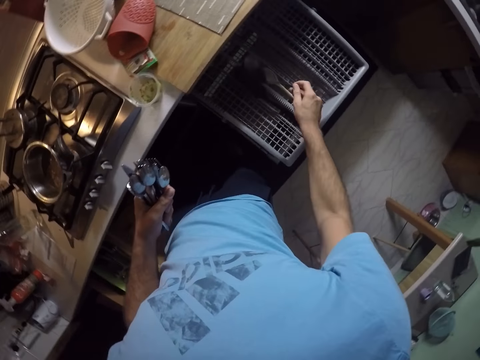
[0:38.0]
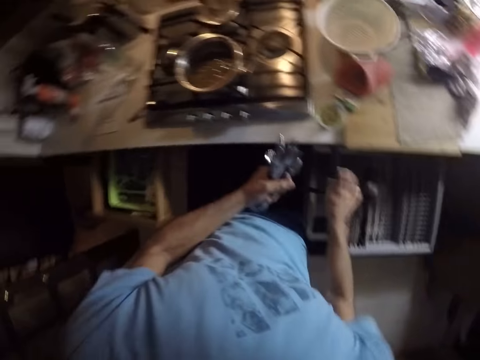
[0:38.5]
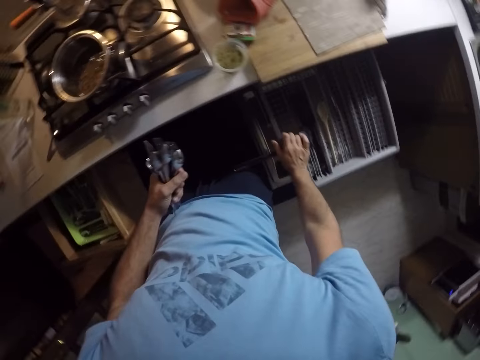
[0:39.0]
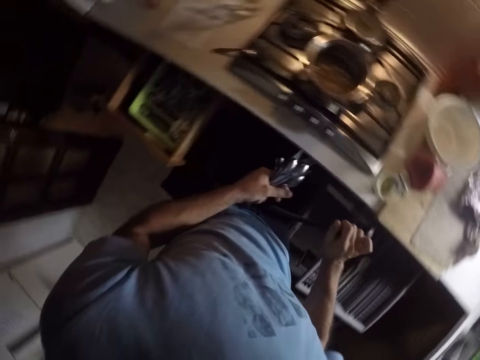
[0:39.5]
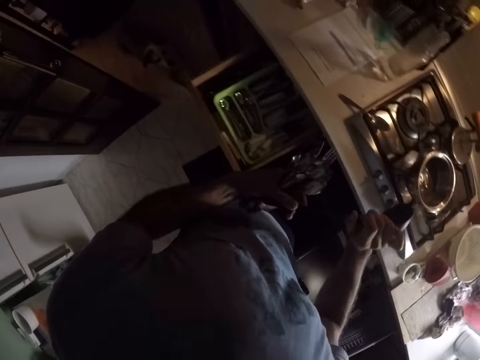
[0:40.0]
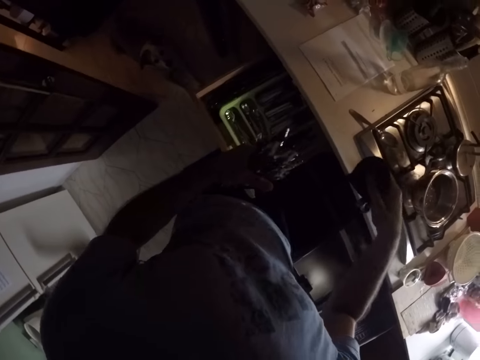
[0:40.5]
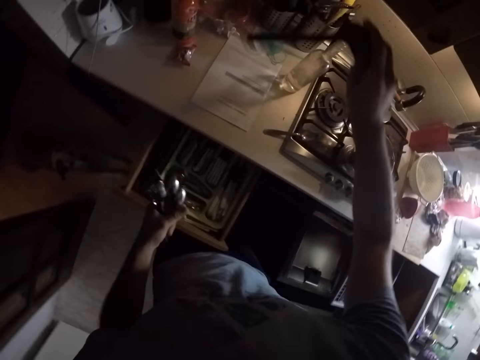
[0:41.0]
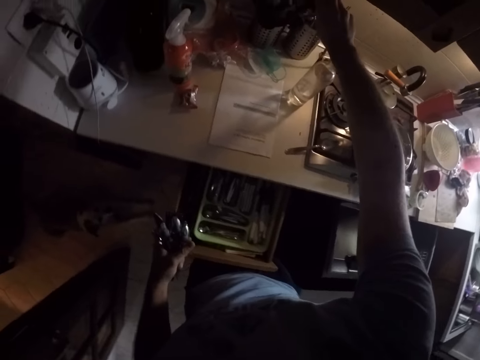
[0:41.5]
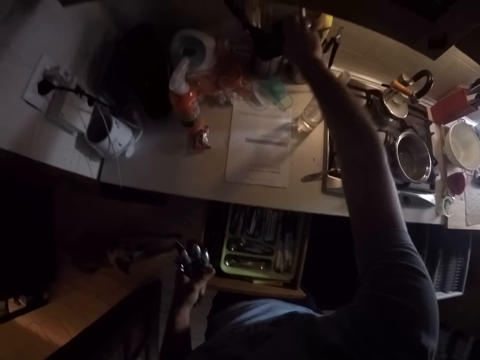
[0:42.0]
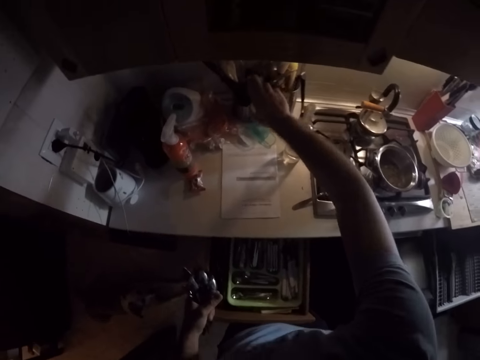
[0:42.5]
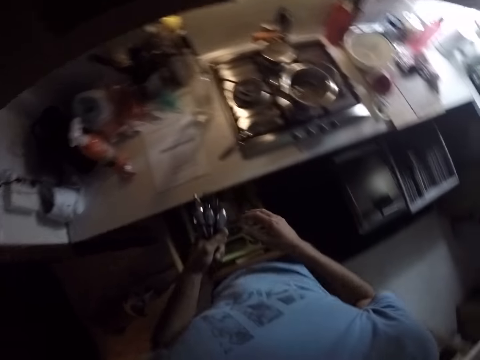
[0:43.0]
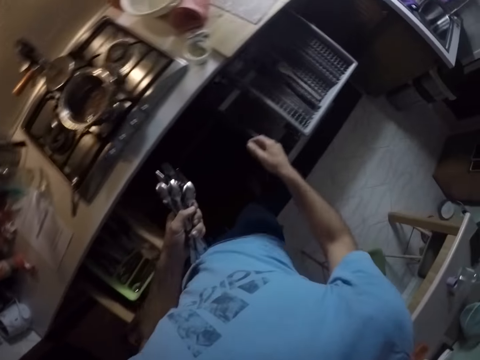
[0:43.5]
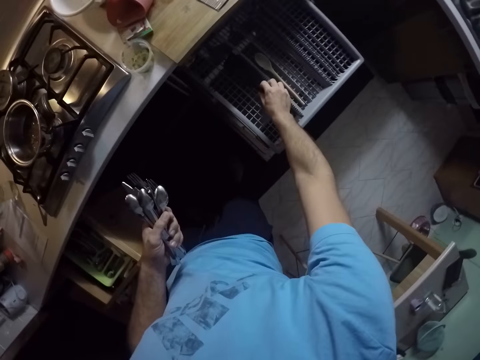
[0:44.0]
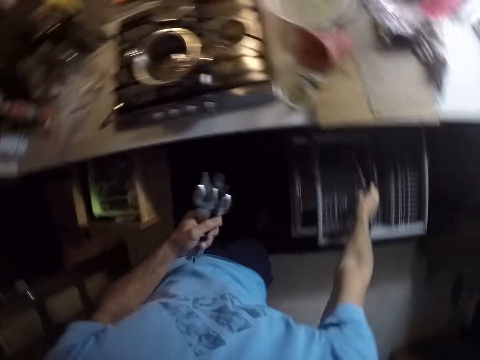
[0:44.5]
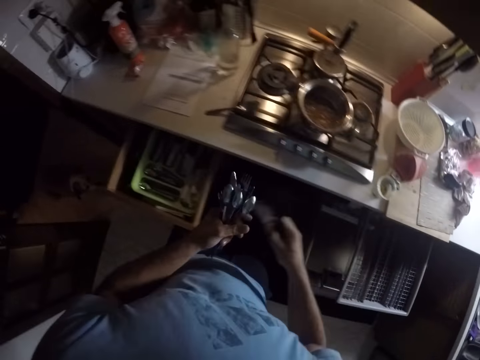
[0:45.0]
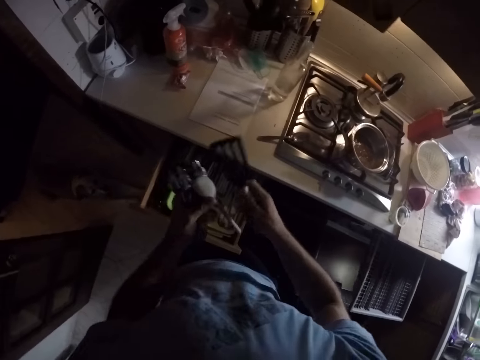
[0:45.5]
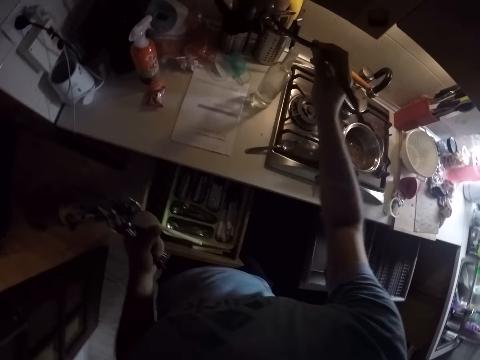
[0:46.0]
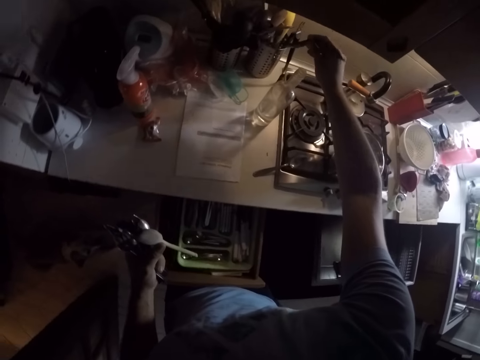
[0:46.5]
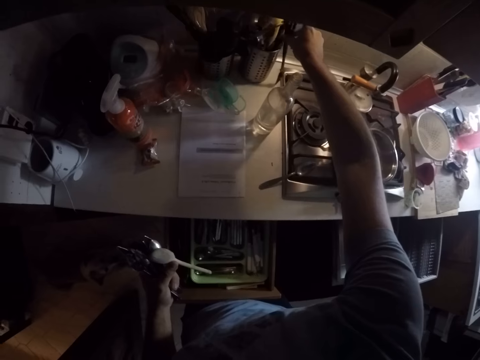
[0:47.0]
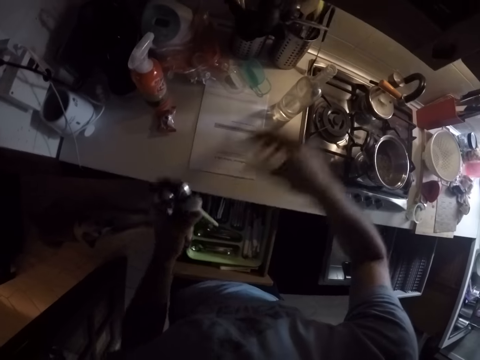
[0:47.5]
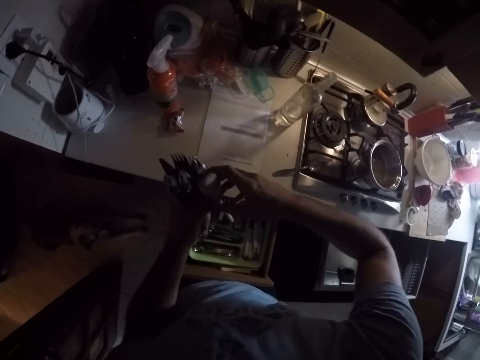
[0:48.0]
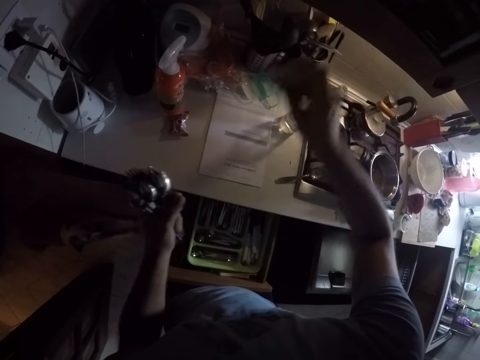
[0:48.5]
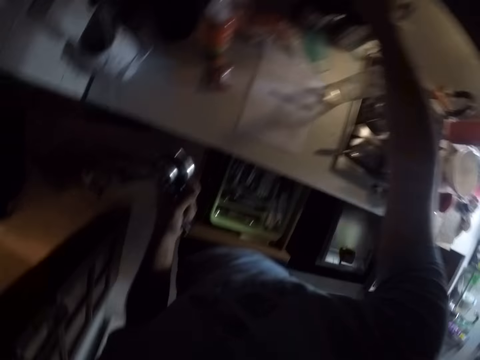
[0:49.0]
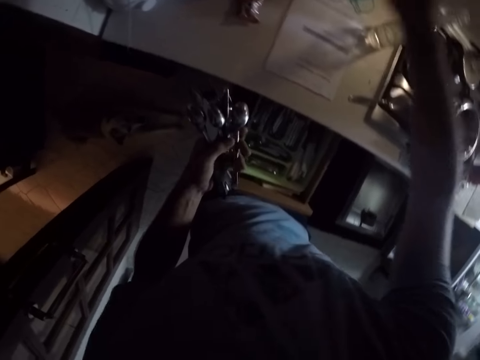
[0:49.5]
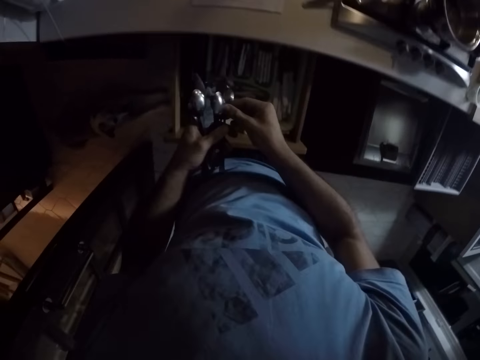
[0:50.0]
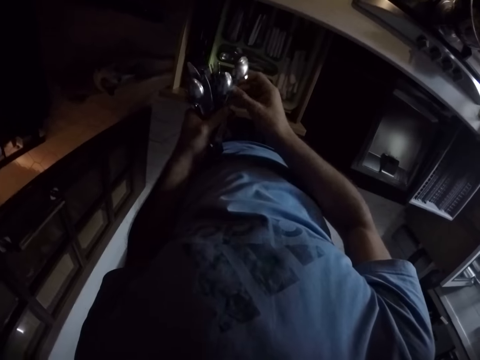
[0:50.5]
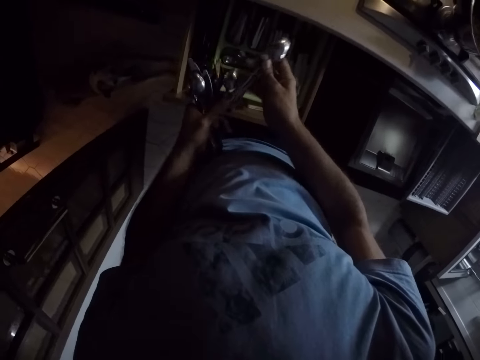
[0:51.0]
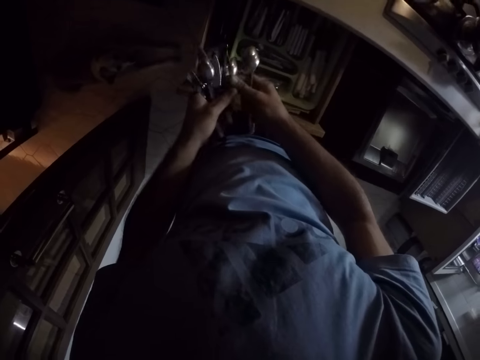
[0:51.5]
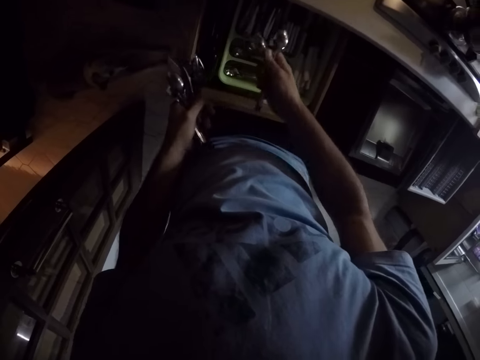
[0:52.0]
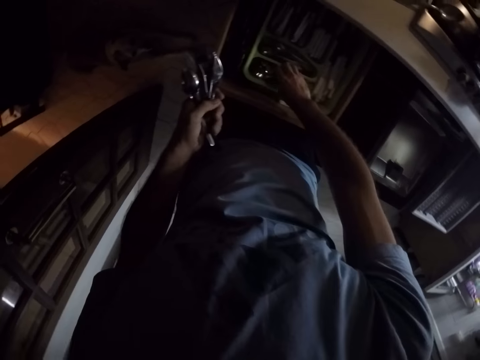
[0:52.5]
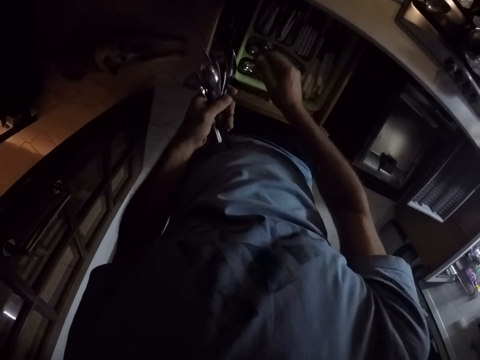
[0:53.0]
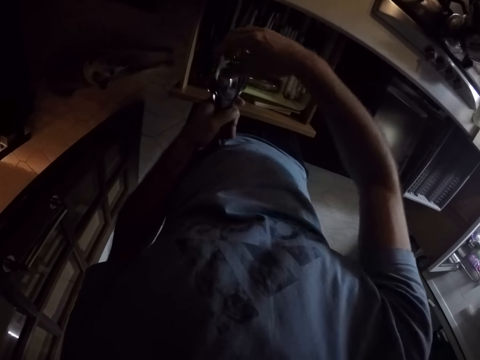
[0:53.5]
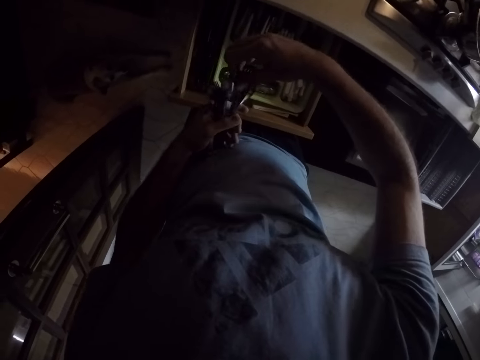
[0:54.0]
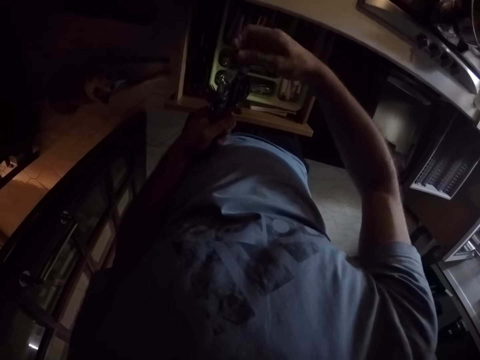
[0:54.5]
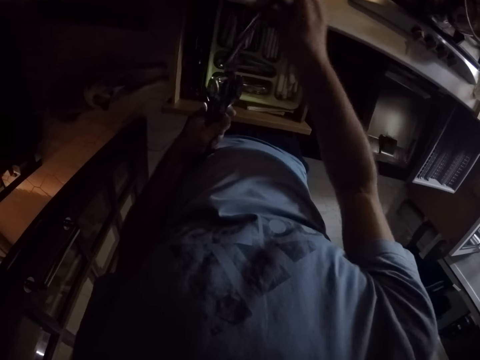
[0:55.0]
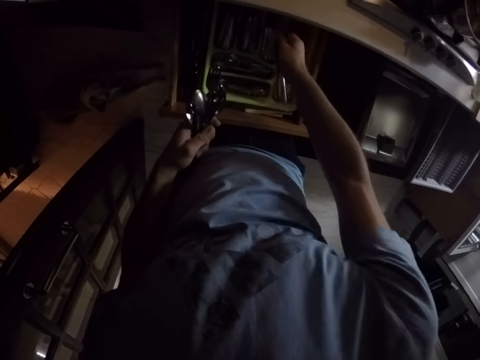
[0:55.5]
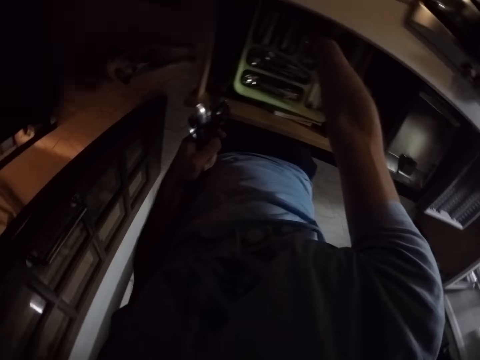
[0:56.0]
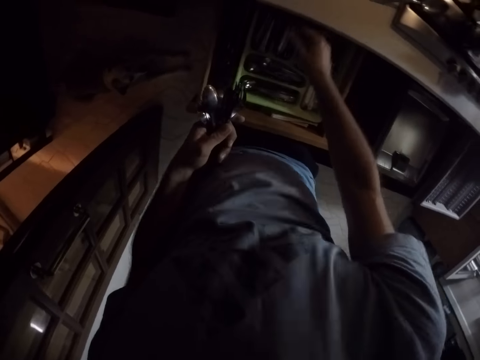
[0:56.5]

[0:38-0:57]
The camera wearer picks a cooking spoon from the drawer. They arrange cutlery in the tin. They put the spoon in the tin. They pick spoons from the drawer. They put the spoon in the tin. They arrange the cutlery in the drawer. They put spoons in the drawer.

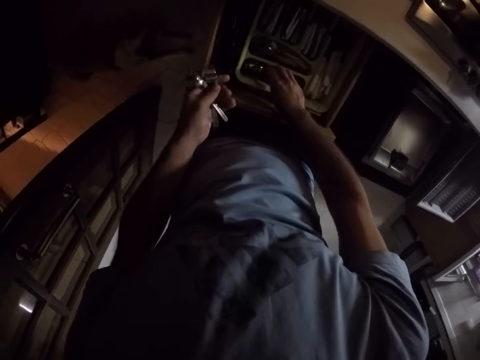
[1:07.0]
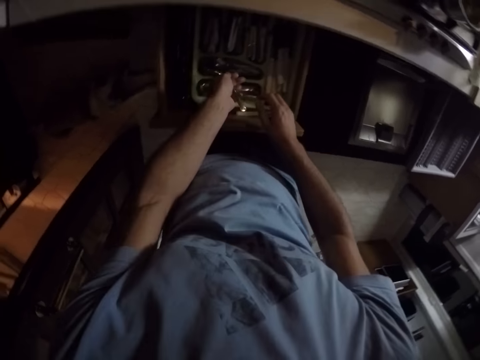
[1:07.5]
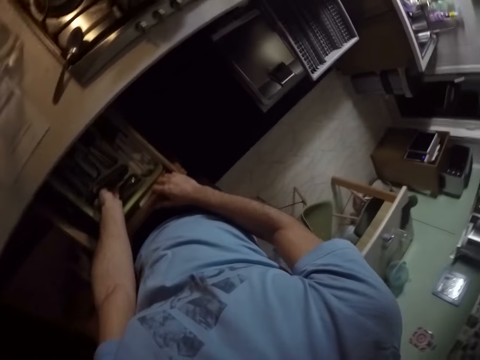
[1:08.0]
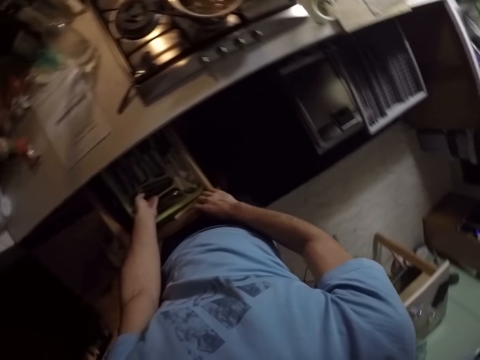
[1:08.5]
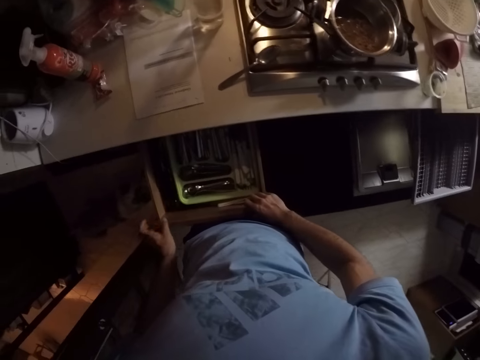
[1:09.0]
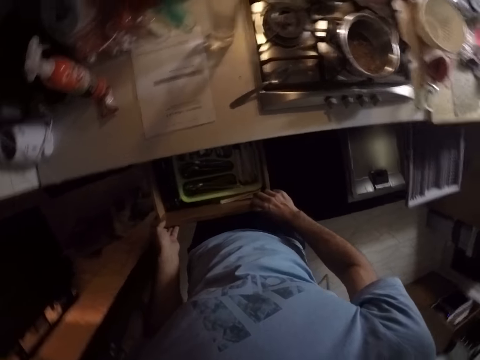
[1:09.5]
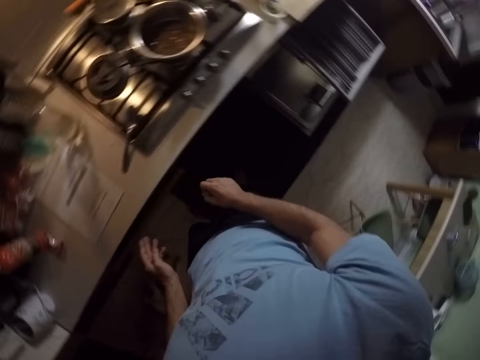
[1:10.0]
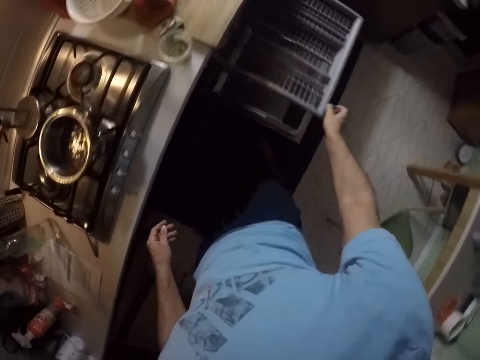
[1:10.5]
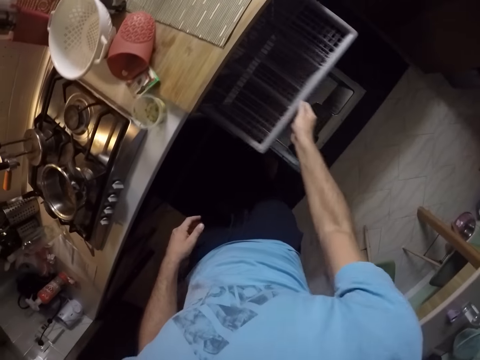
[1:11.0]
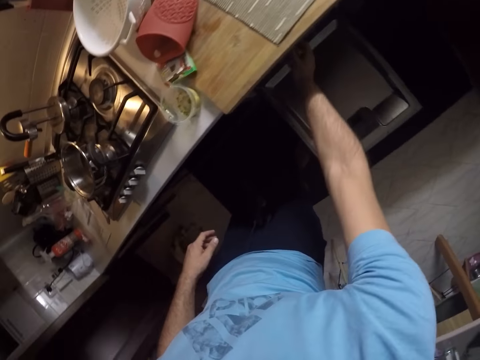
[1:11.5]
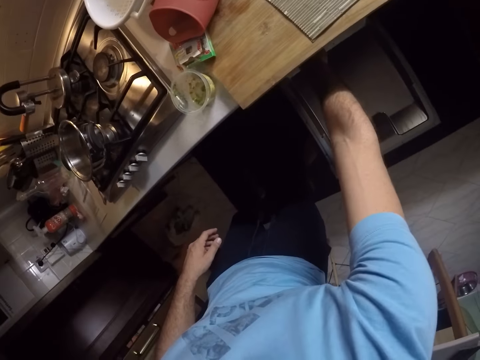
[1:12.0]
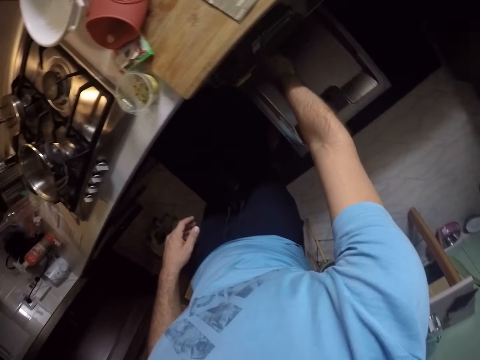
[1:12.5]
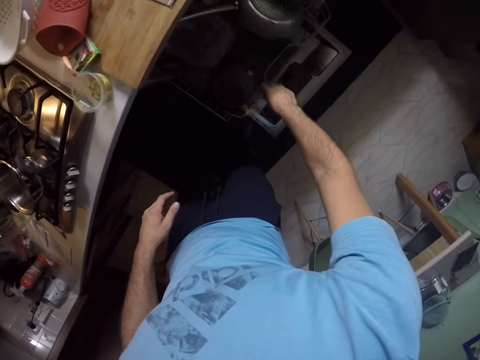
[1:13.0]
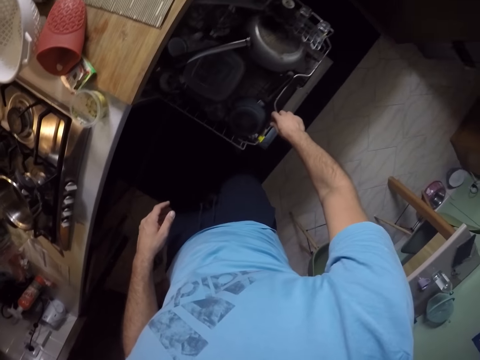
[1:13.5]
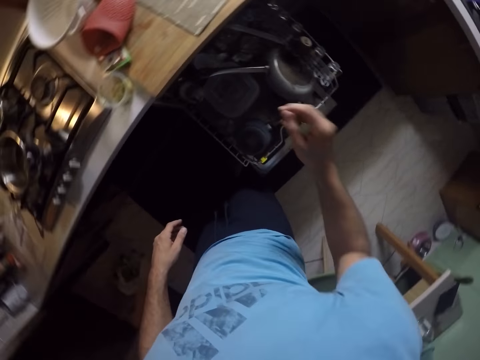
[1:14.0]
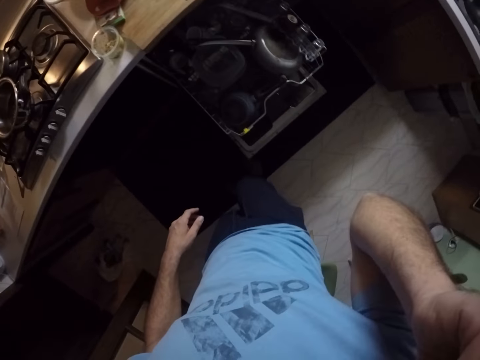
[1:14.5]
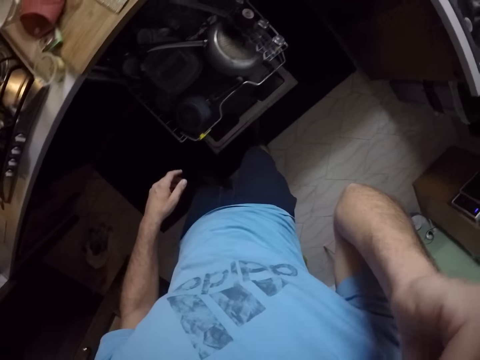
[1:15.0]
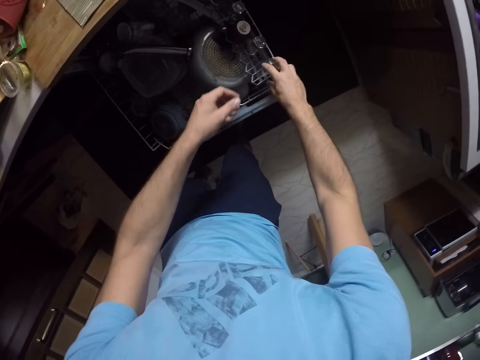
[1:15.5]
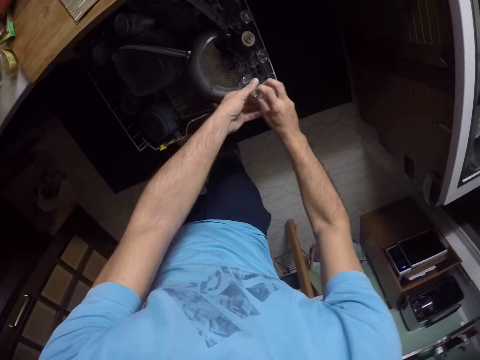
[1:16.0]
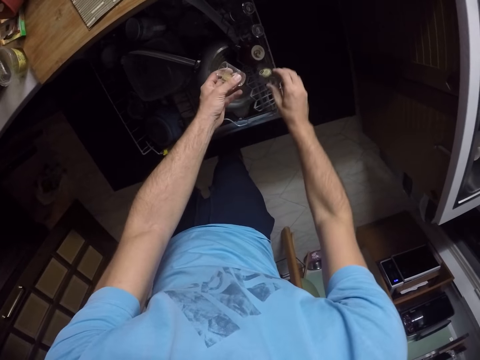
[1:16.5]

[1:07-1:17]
The camera wearer closes the drawer. They pull out a utensils rack. They itch the face.
